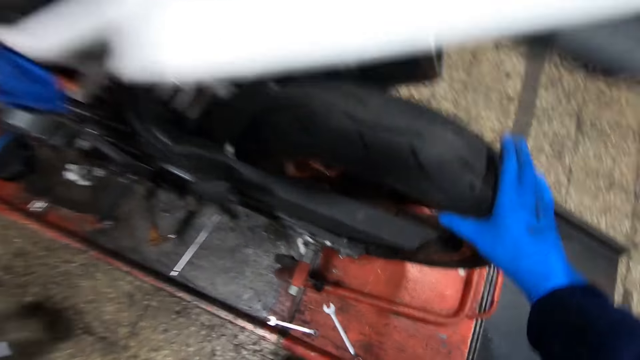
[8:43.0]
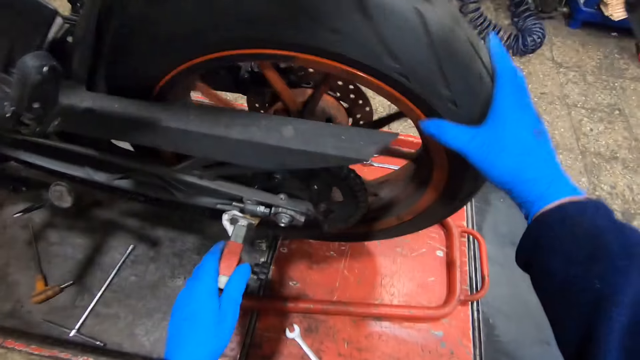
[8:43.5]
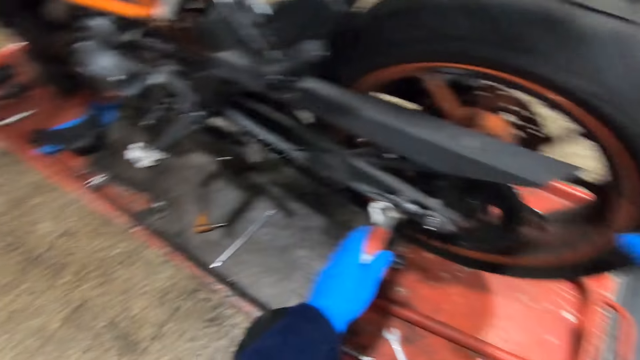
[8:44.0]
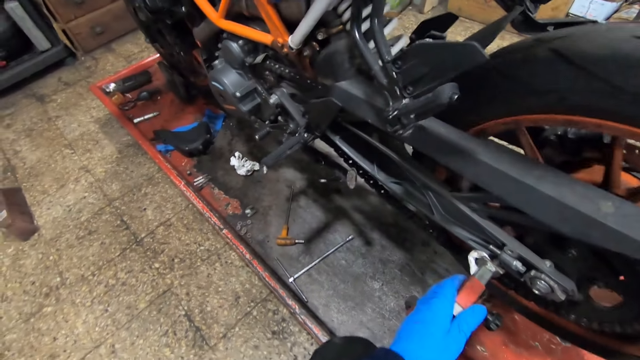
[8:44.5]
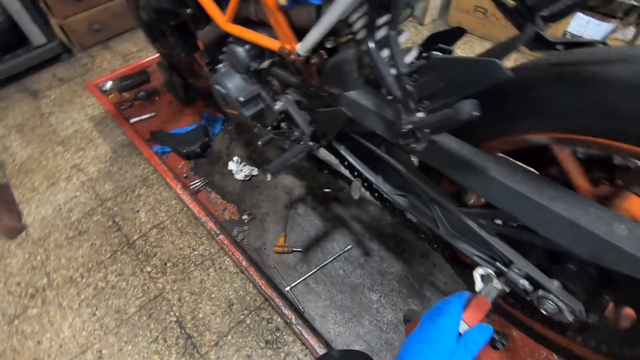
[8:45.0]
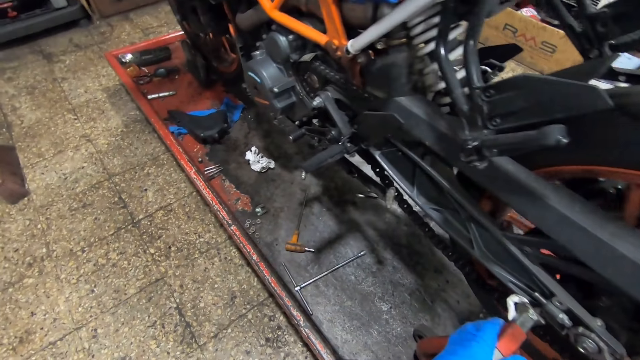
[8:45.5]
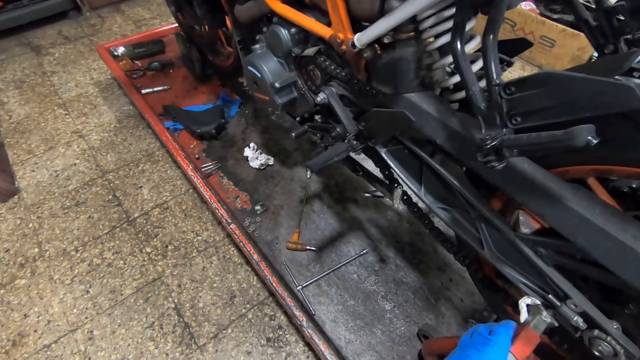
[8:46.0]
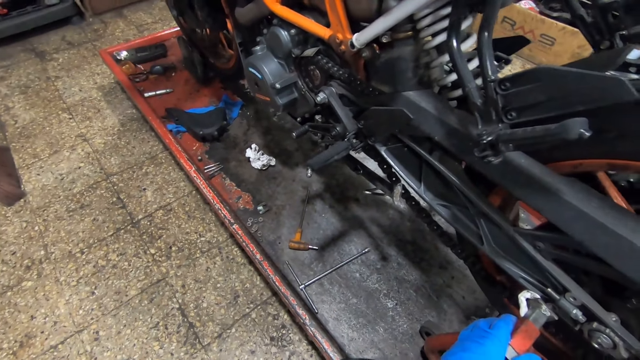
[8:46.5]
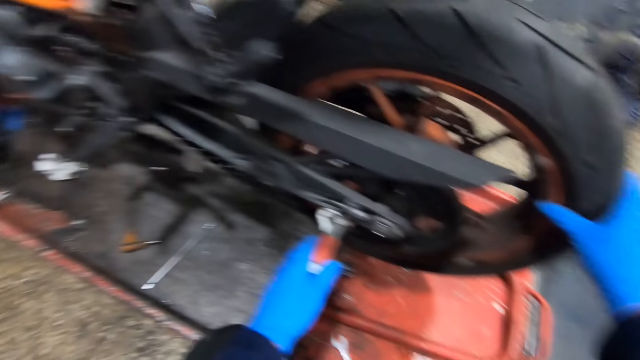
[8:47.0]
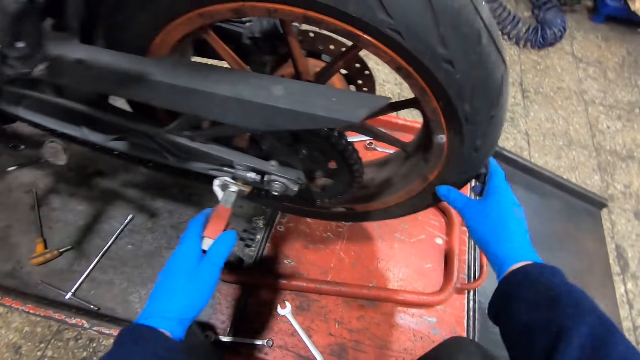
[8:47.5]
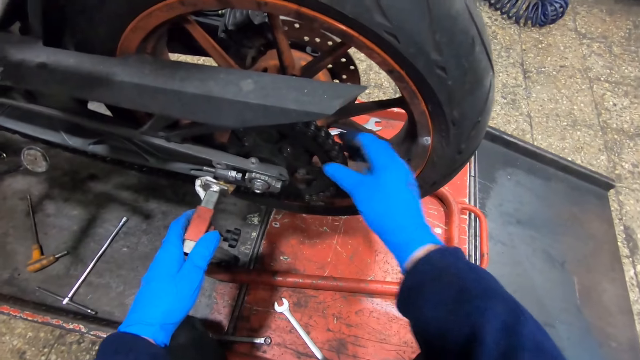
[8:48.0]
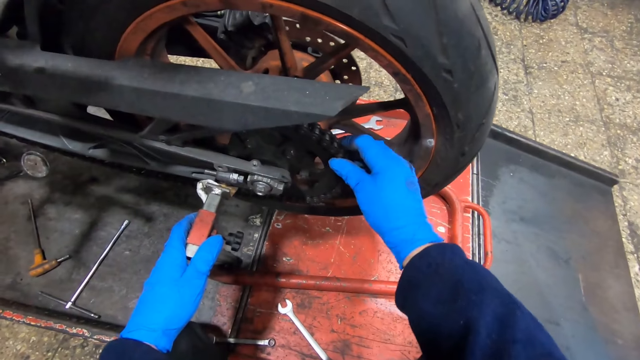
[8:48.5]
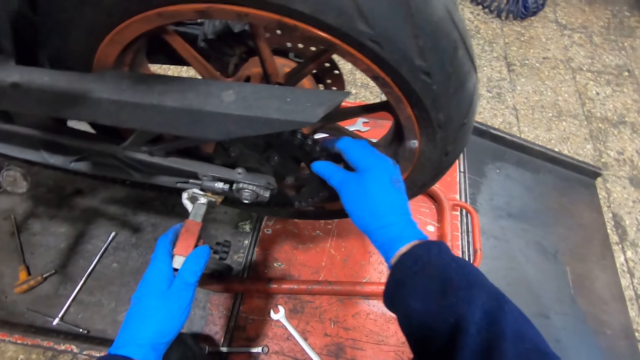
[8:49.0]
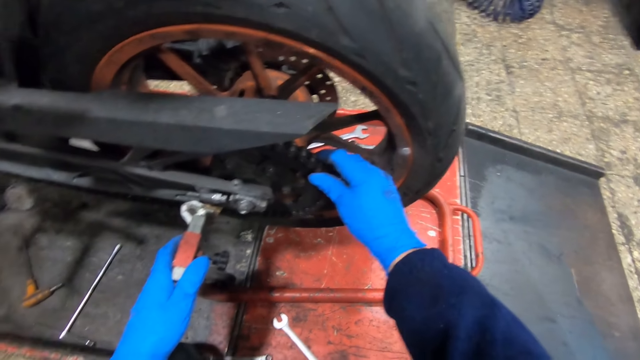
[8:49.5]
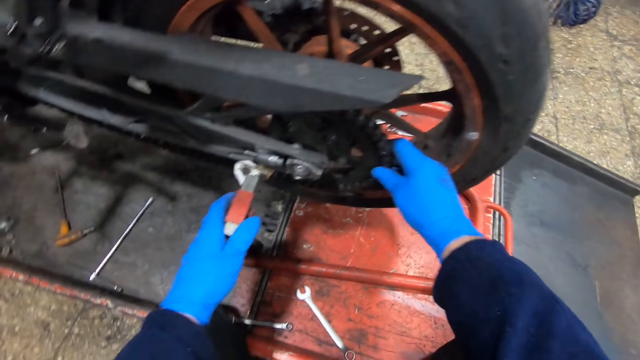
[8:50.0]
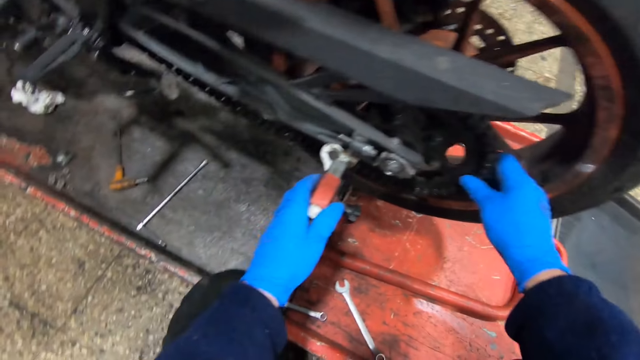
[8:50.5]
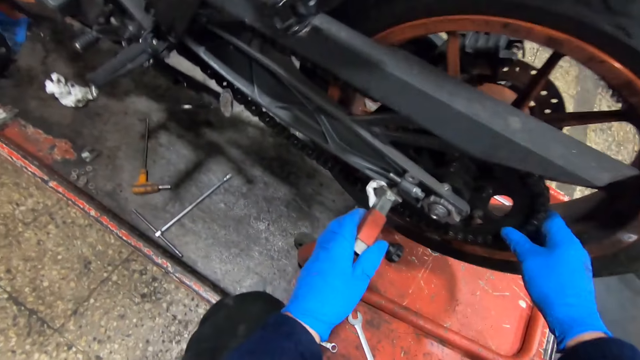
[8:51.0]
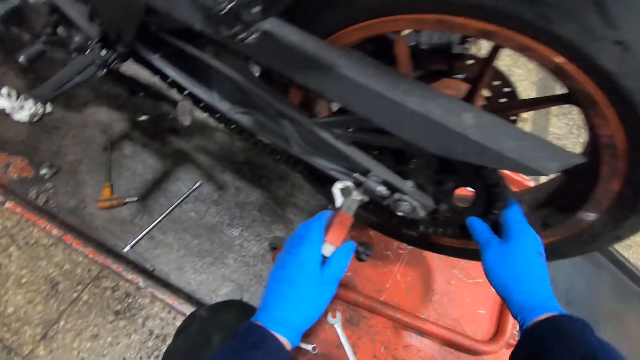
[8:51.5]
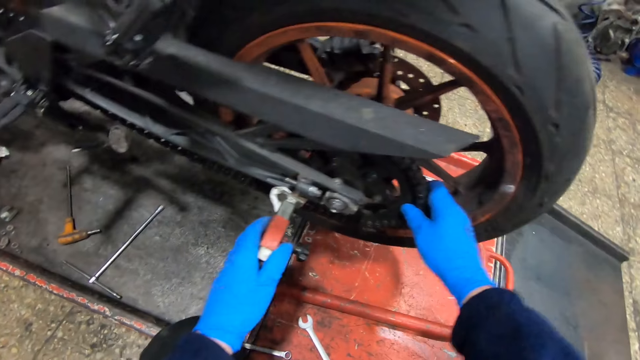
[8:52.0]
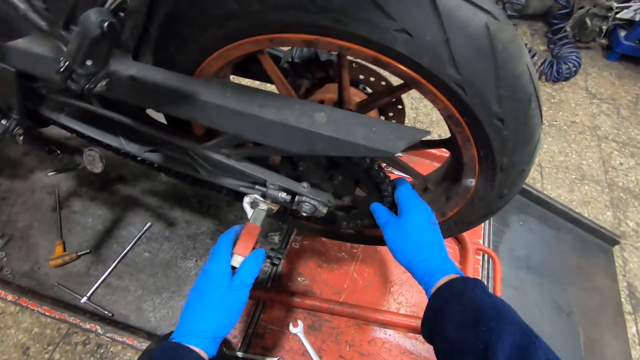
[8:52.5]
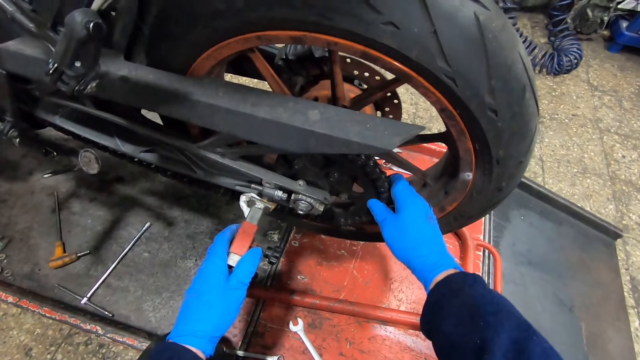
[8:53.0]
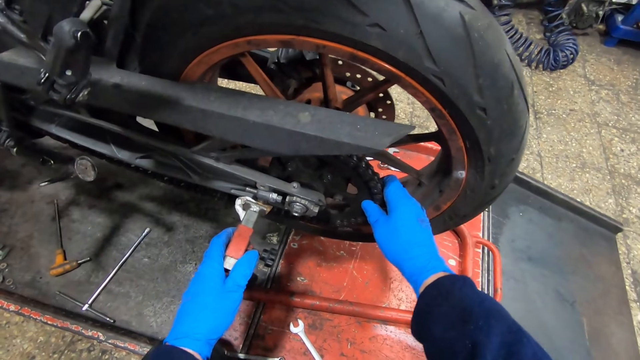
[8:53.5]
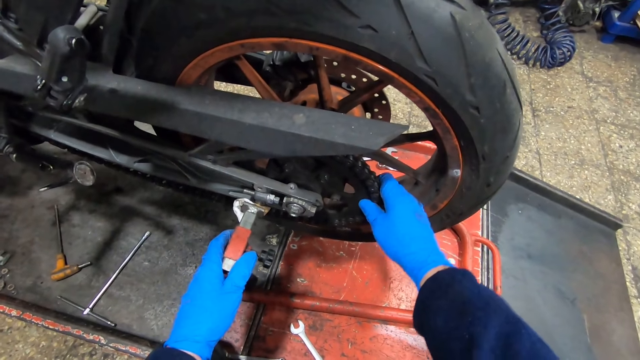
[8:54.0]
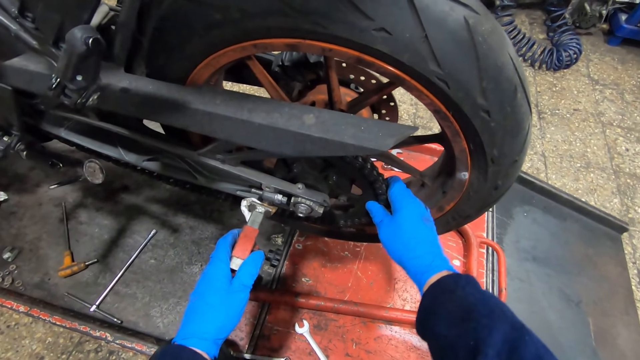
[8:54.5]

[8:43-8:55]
The camera wearer rolls a wheel of a bike with his right hand. He adjusts the chain of the bike with his right hand. He checks the motorcycle rotor.

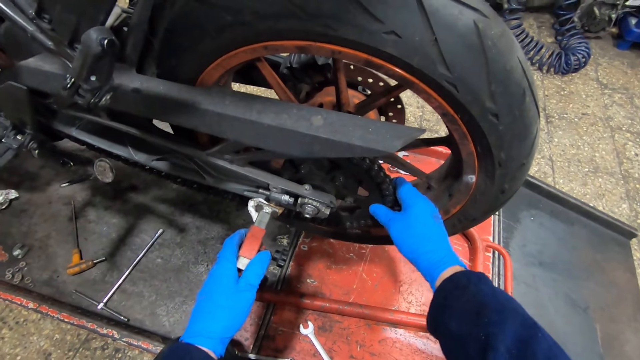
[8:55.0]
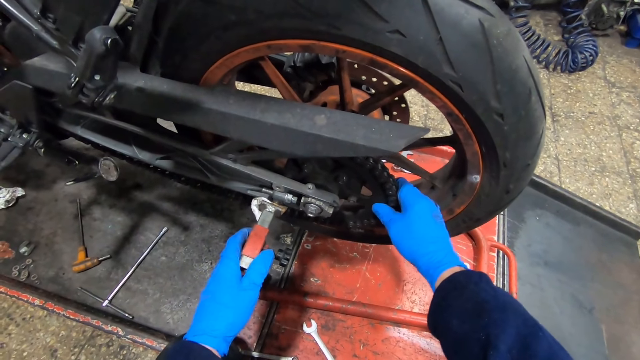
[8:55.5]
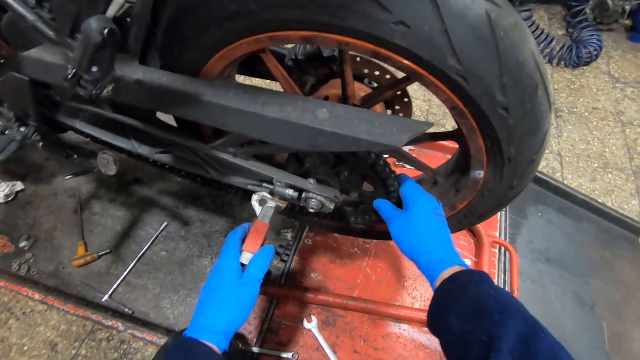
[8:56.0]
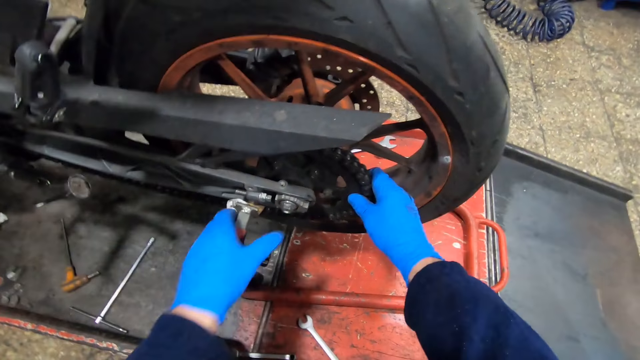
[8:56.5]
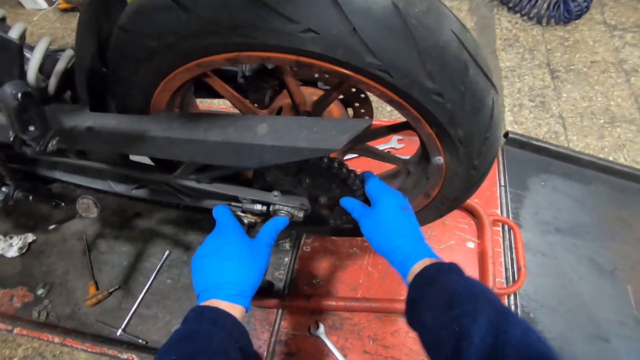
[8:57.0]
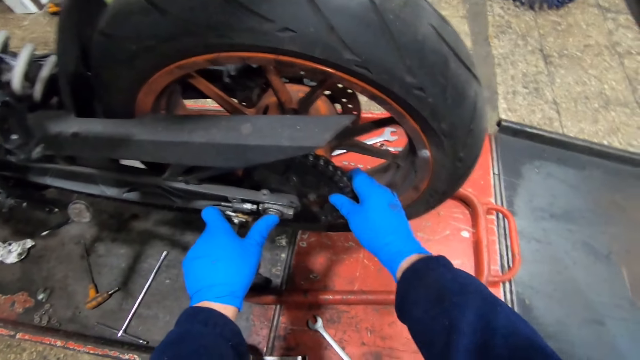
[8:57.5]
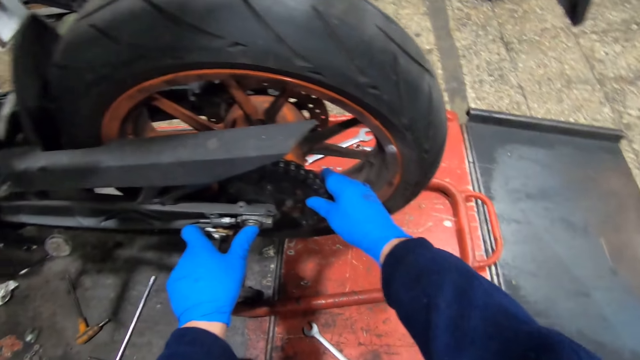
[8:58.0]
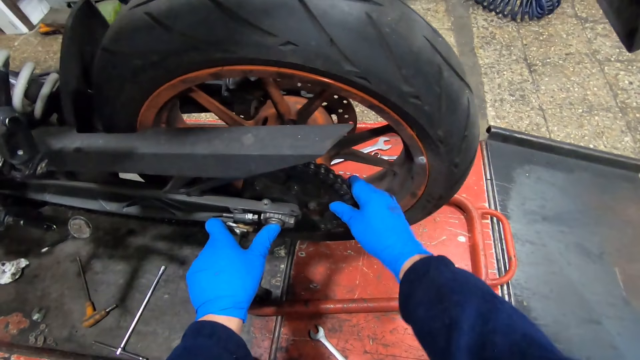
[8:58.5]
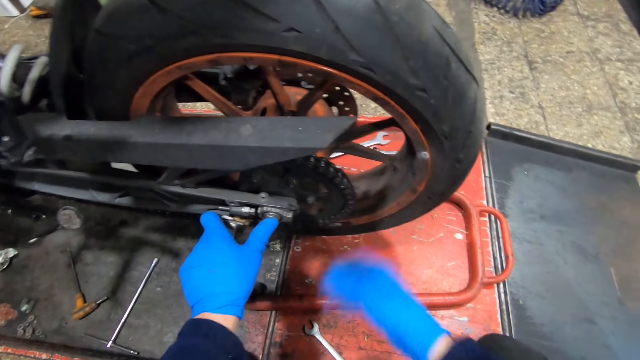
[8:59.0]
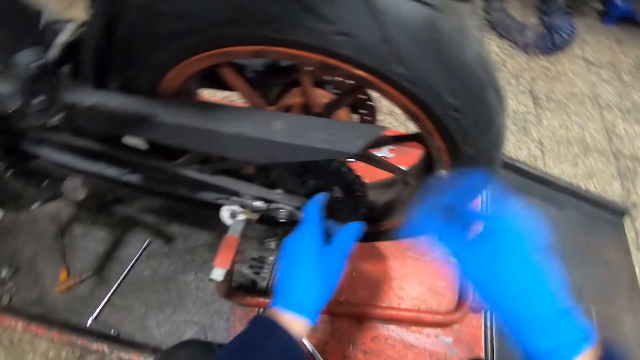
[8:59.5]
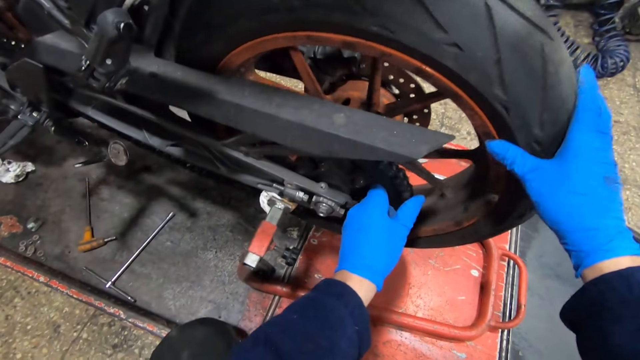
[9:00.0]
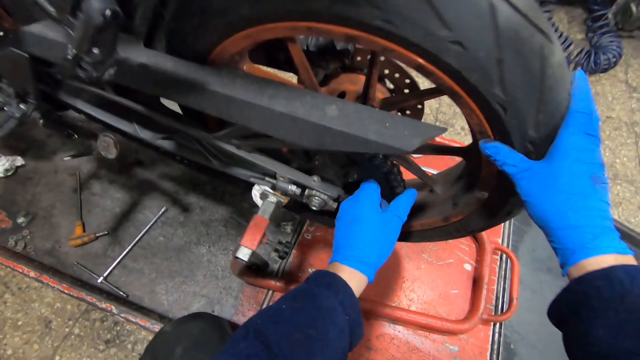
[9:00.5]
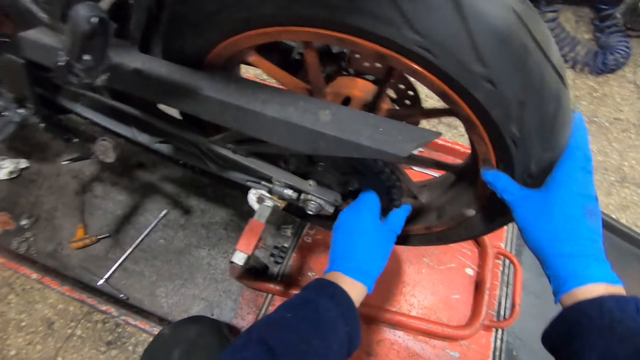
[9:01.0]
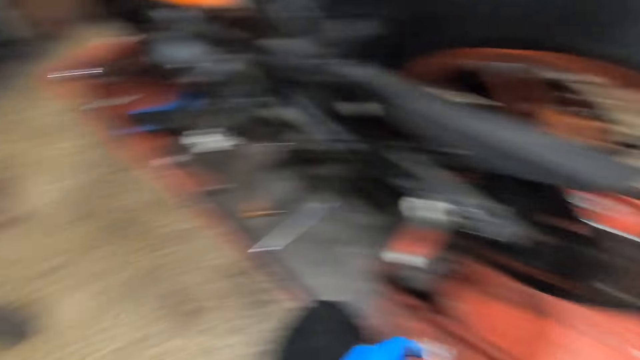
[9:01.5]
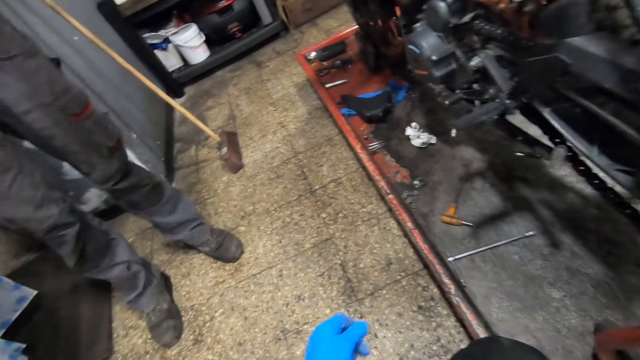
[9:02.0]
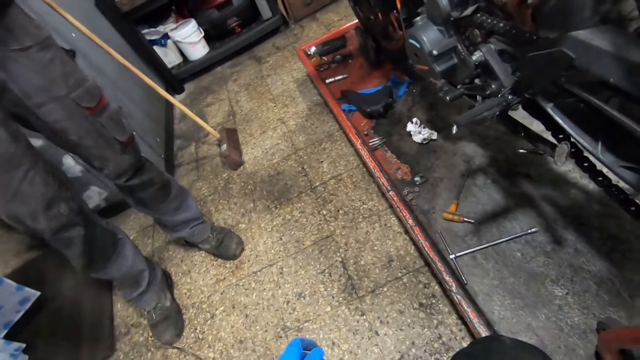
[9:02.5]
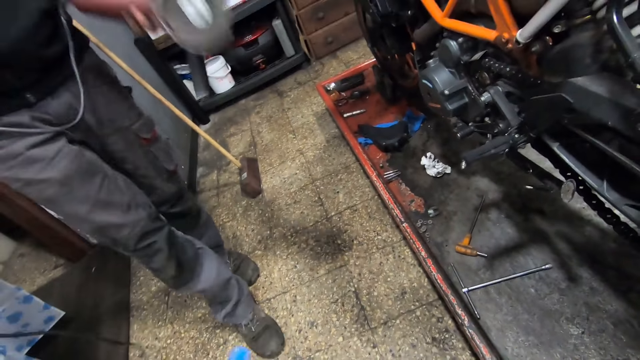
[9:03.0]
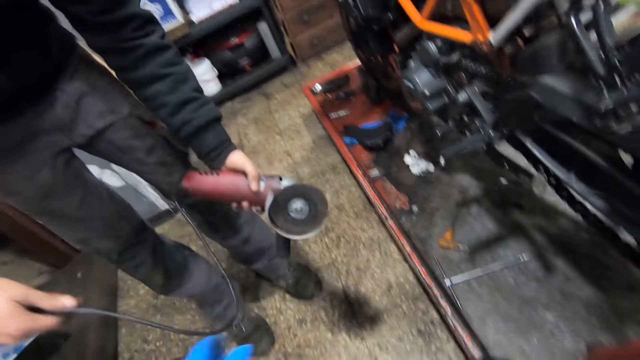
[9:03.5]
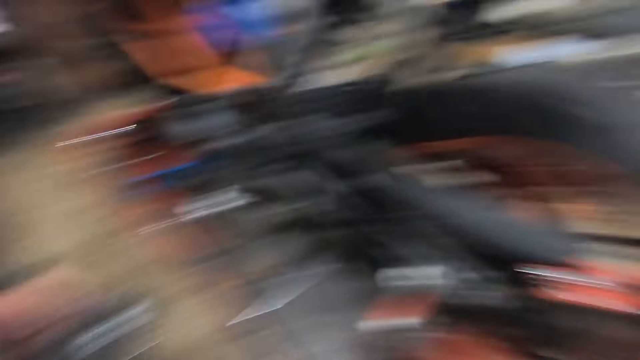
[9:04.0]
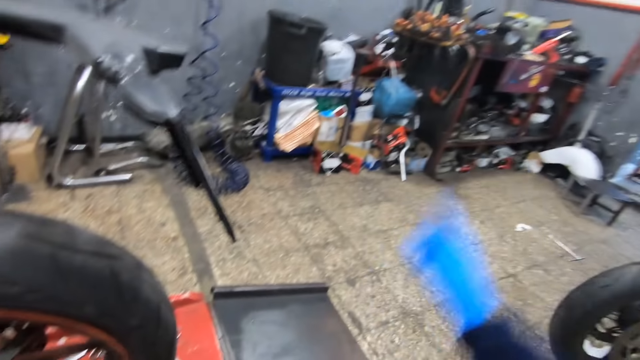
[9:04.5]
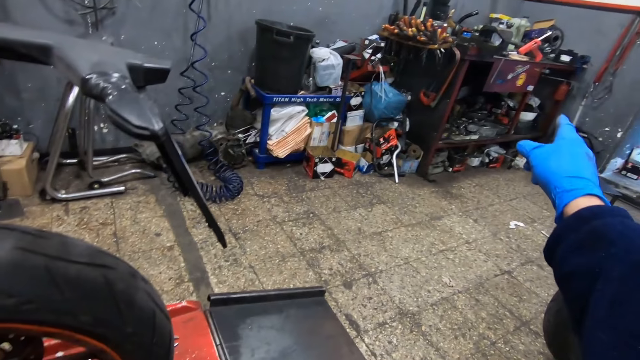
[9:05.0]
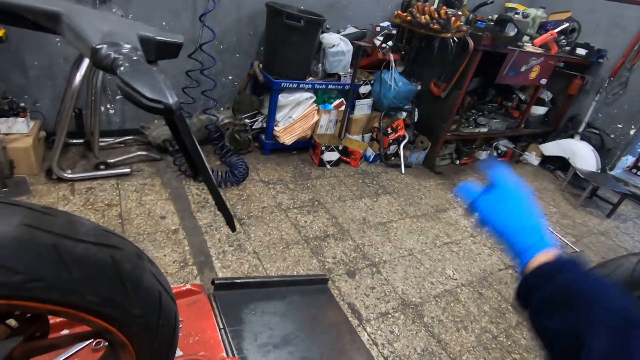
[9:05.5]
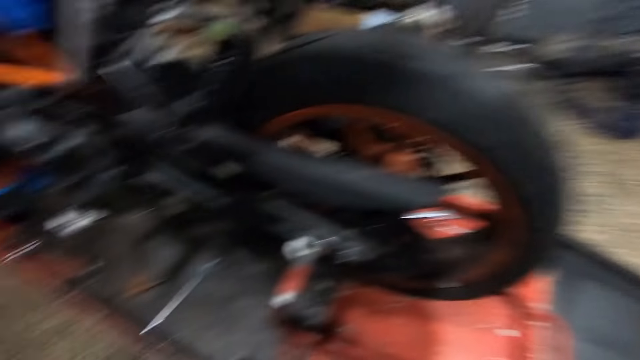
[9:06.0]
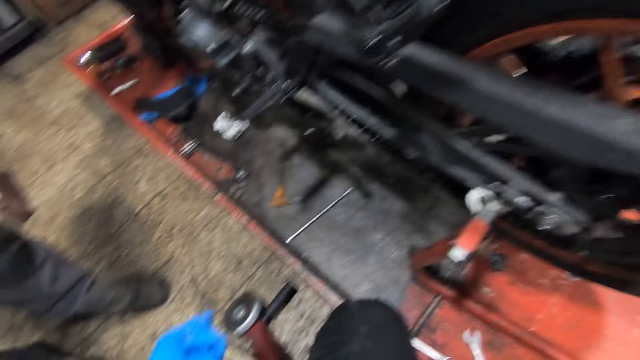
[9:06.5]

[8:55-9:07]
The camera wearer rolls a wheel of a bike with his right hand. He points the tools. A man drops a saw on the ground with his left hand. The camera wearer interacts with the man.
